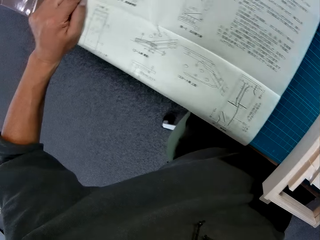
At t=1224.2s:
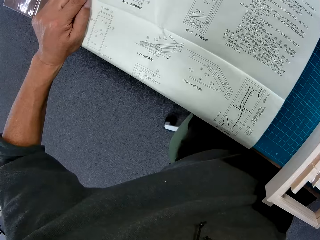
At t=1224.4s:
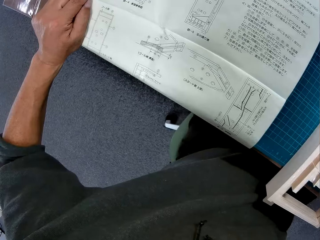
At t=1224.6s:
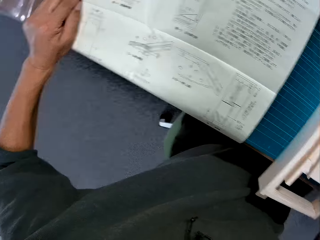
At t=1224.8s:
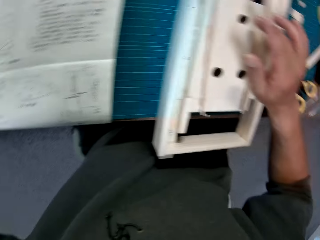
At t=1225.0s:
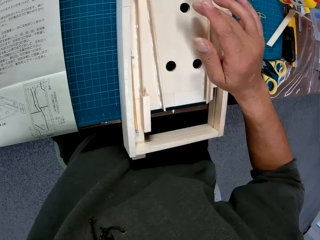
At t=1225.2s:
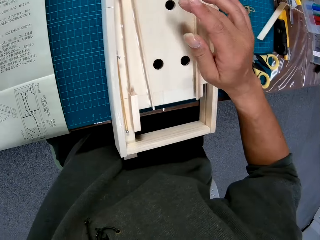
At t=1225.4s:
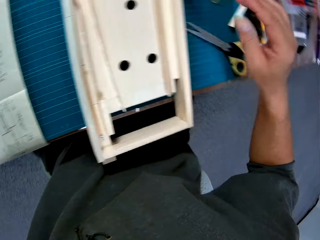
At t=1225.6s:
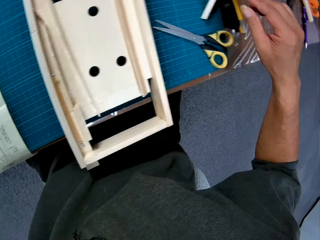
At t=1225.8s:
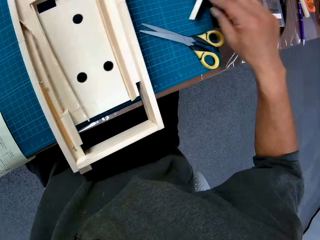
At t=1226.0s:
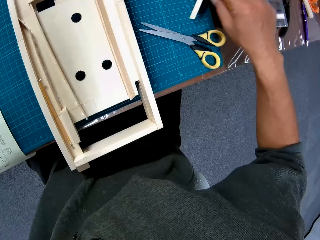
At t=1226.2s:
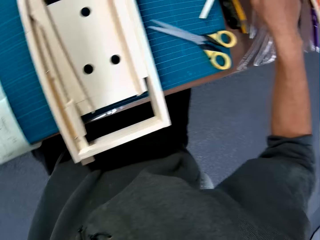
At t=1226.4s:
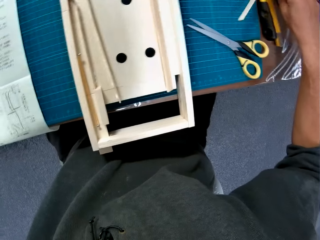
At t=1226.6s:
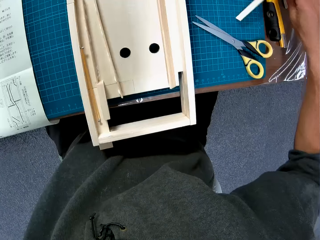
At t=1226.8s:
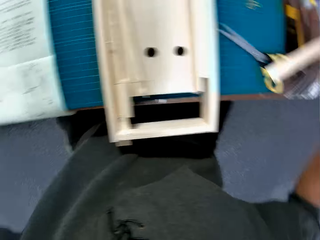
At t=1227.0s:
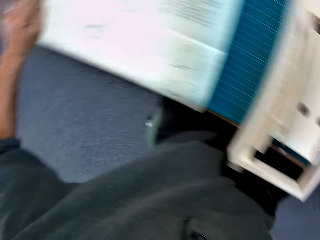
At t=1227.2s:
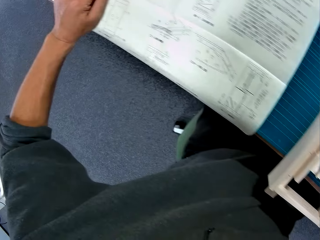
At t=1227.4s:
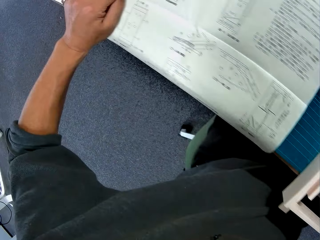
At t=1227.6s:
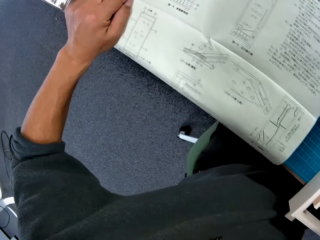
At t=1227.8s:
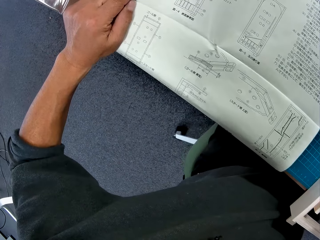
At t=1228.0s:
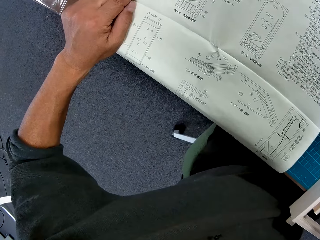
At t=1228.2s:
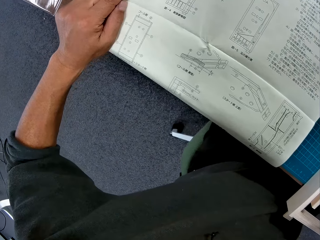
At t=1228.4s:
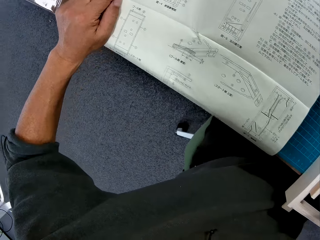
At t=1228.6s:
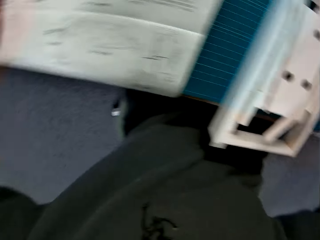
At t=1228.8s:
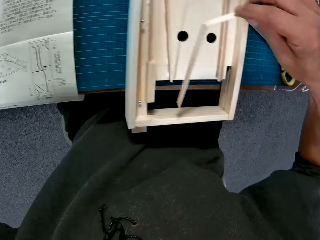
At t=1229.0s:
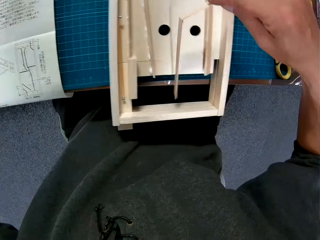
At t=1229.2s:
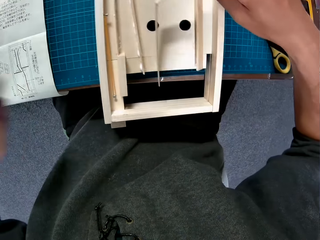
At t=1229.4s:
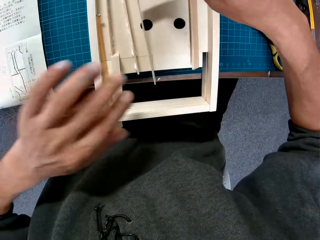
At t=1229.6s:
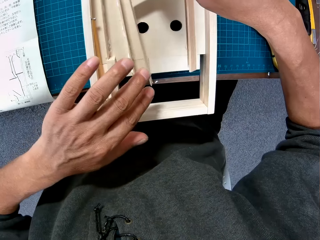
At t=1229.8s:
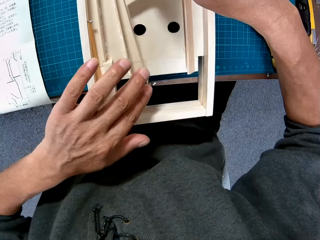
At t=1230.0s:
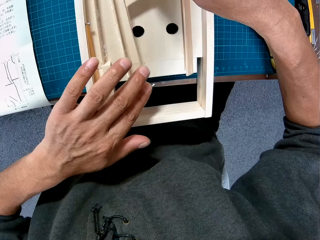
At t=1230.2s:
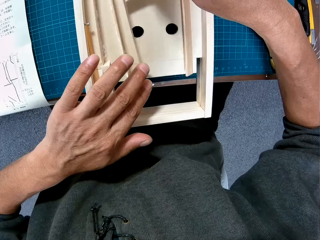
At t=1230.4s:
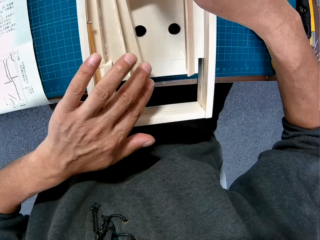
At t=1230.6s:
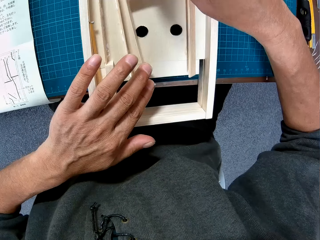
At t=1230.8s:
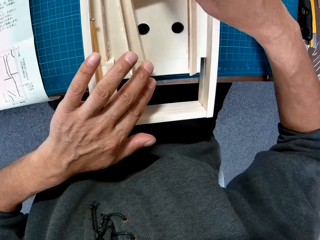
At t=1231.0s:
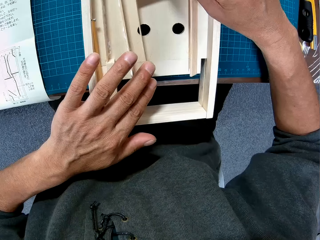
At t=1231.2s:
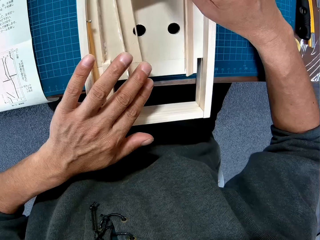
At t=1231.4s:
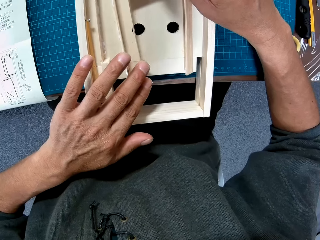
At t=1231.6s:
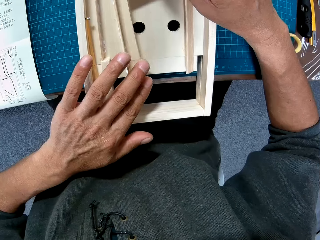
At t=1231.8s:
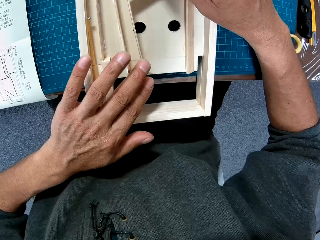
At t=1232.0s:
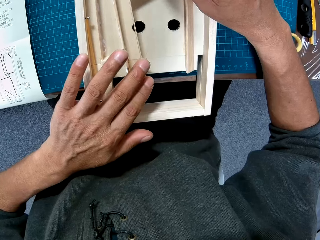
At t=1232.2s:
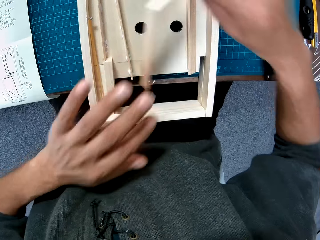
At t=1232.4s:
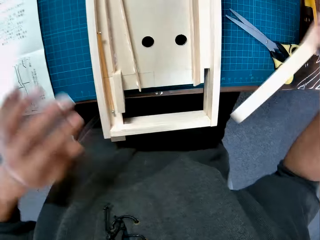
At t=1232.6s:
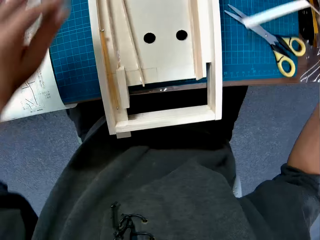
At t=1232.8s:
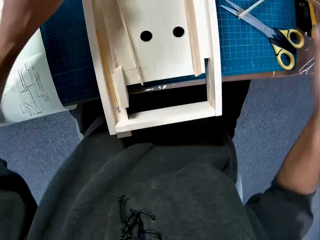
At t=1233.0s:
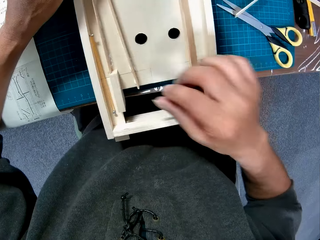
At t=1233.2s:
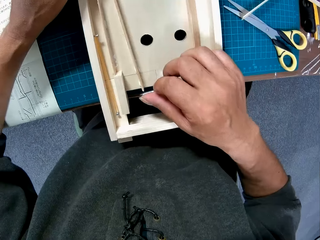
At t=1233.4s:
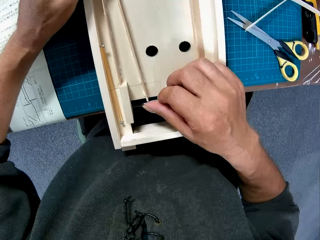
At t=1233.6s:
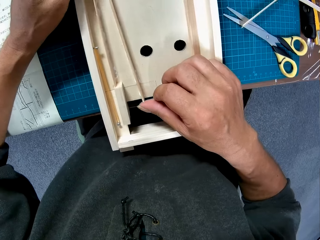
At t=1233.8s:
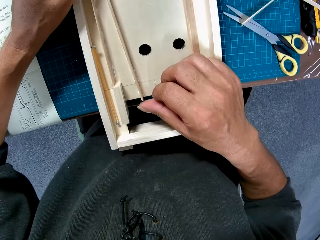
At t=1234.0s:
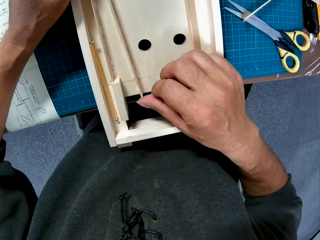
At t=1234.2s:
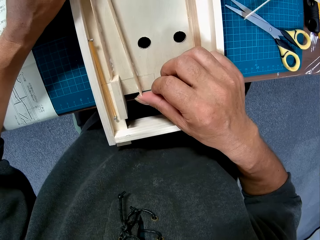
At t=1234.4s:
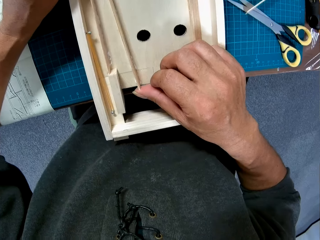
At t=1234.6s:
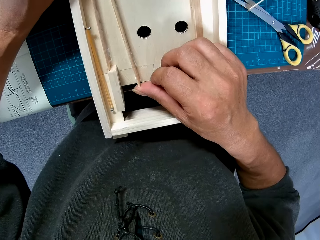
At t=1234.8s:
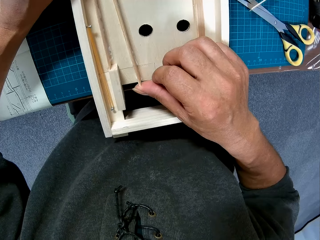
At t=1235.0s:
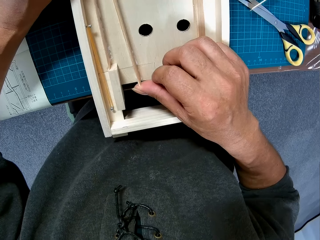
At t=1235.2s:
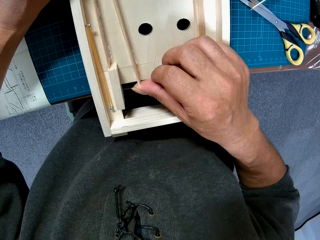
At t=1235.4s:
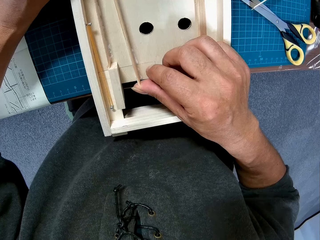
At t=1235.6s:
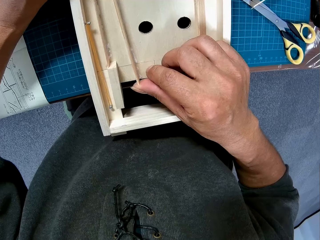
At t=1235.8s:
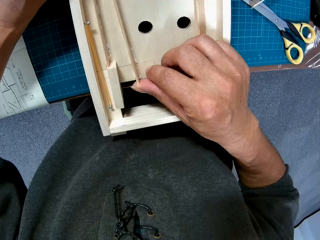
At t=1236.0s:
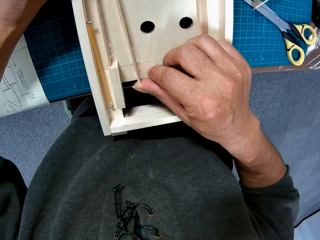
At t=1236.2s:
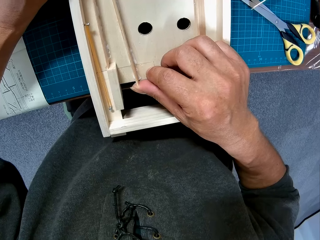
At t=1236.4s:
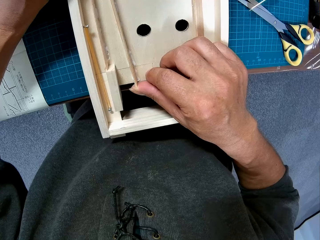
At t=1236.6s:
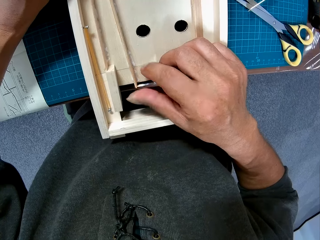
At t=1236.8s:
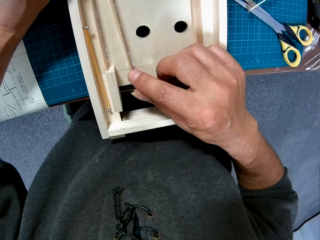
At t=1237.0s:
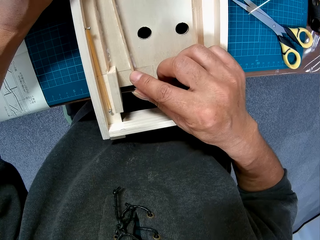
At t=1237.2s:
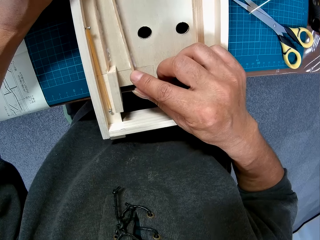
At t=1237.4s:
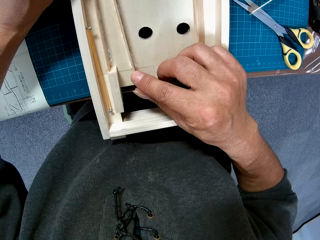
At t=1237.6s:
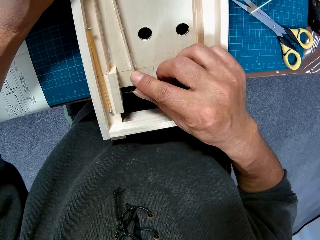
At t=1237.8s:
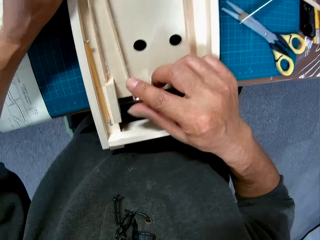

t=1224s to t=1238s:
The camera wearer points at a paperboard or wooden model on a cutting mat. He picks up a piece of wood or paperboard from the table with his right hand. He looks at a piece of paper manual on the table. He adjusts the piece of paperboard on the paperboard model. He places the piece of wood in the wooden model with both hands. He drops the piece of wood on the table. He picks up a piece of paperboard from the paperboard model. He adjusts a piece of wood in the wooden model with both hands.

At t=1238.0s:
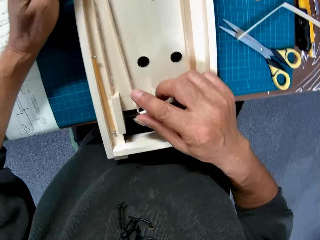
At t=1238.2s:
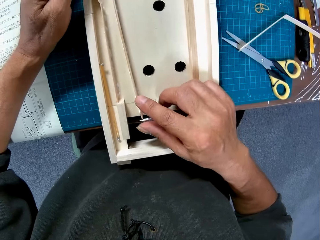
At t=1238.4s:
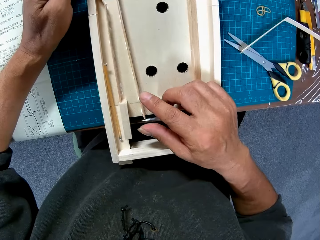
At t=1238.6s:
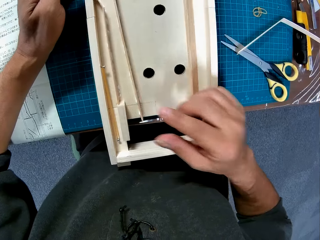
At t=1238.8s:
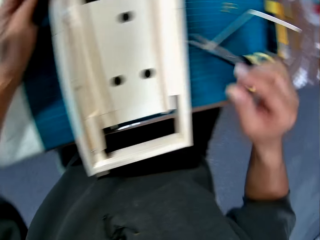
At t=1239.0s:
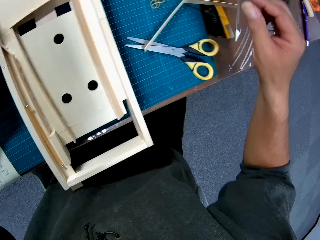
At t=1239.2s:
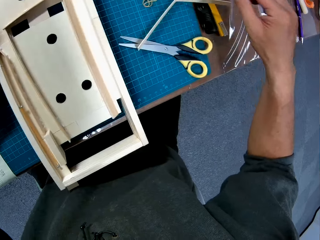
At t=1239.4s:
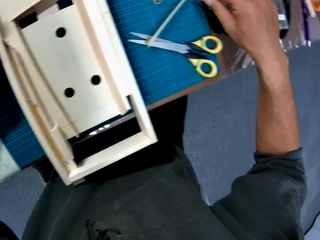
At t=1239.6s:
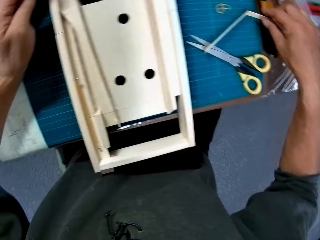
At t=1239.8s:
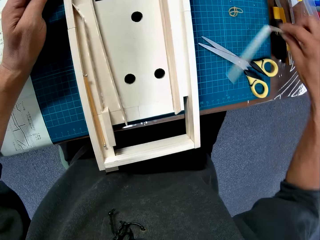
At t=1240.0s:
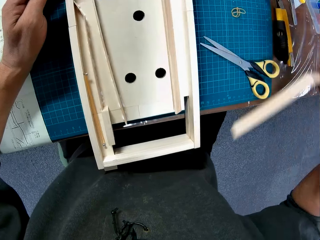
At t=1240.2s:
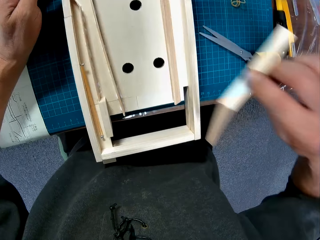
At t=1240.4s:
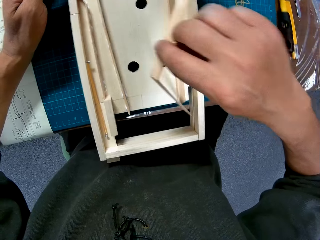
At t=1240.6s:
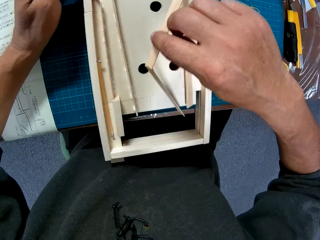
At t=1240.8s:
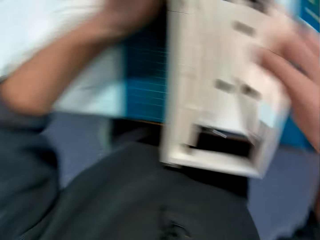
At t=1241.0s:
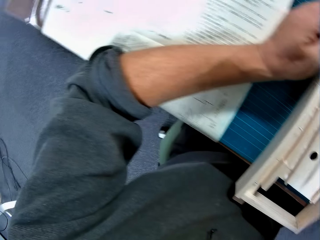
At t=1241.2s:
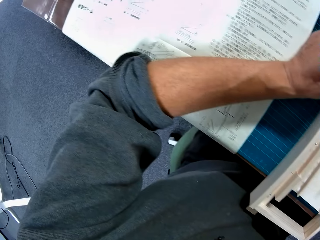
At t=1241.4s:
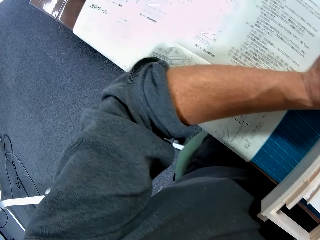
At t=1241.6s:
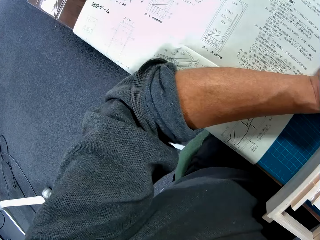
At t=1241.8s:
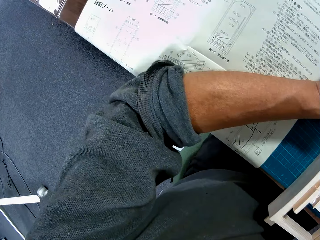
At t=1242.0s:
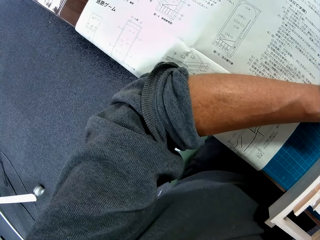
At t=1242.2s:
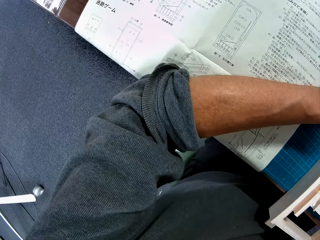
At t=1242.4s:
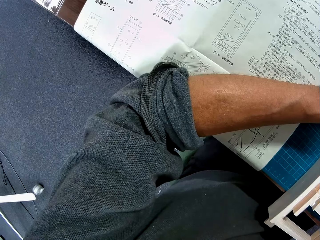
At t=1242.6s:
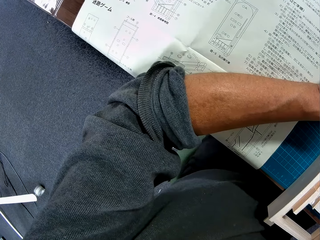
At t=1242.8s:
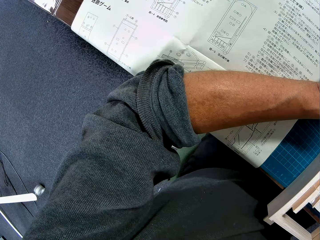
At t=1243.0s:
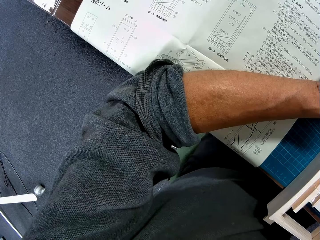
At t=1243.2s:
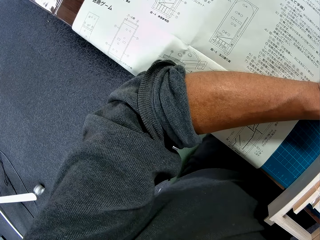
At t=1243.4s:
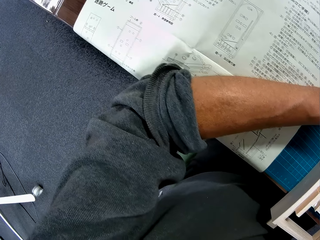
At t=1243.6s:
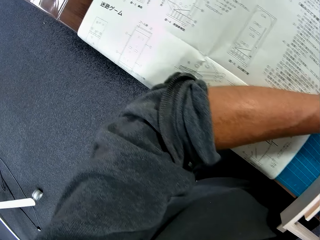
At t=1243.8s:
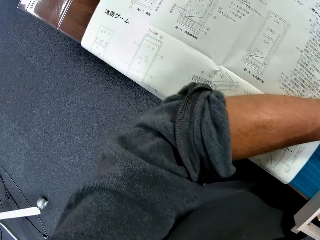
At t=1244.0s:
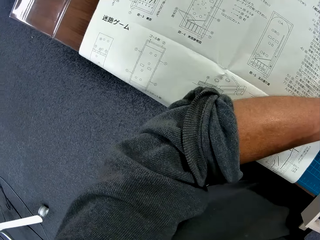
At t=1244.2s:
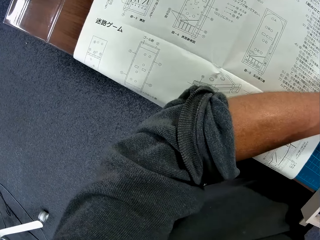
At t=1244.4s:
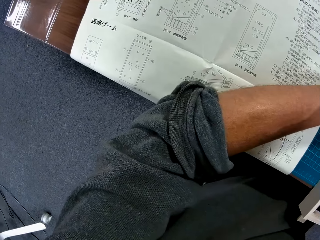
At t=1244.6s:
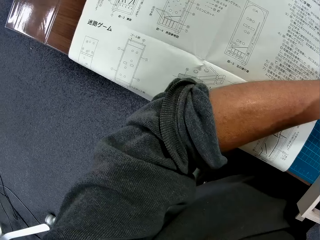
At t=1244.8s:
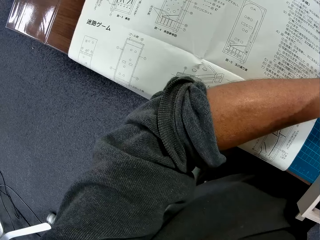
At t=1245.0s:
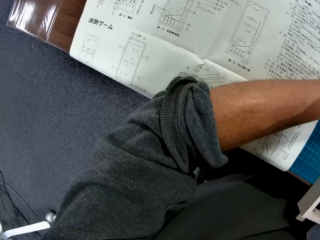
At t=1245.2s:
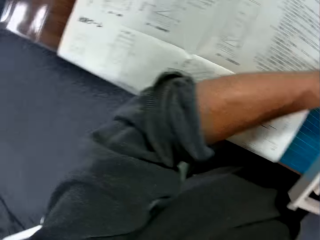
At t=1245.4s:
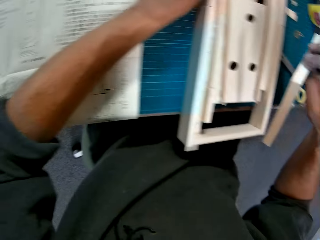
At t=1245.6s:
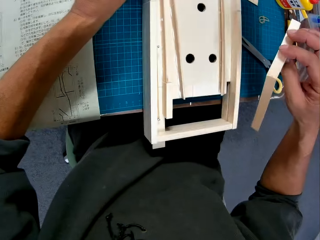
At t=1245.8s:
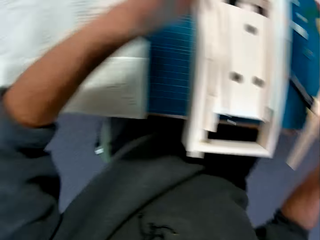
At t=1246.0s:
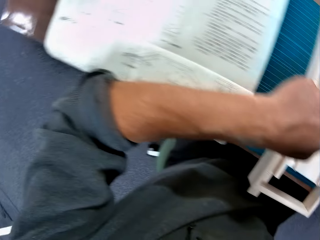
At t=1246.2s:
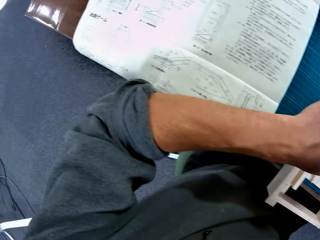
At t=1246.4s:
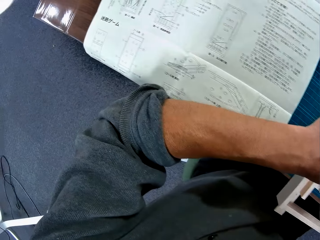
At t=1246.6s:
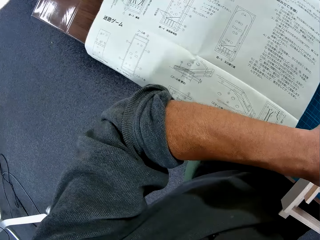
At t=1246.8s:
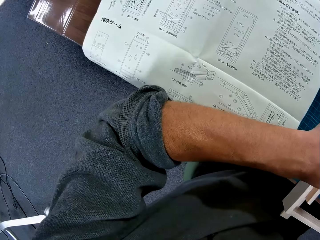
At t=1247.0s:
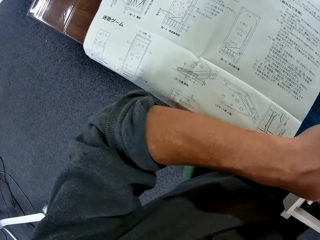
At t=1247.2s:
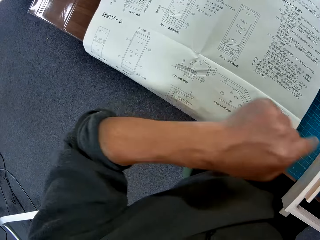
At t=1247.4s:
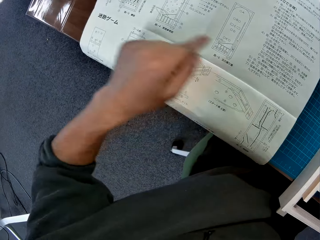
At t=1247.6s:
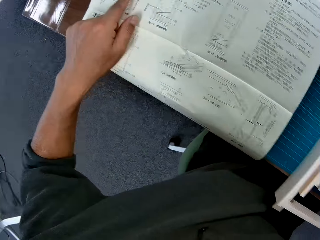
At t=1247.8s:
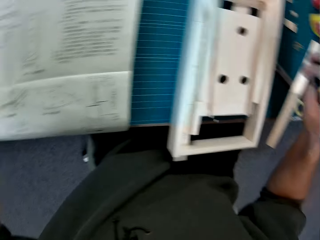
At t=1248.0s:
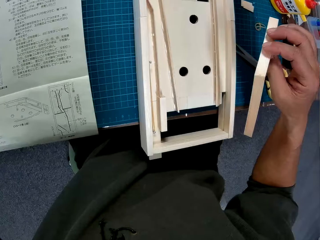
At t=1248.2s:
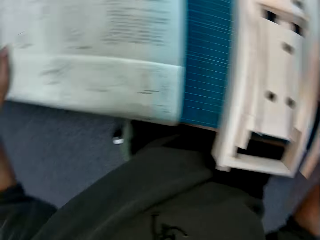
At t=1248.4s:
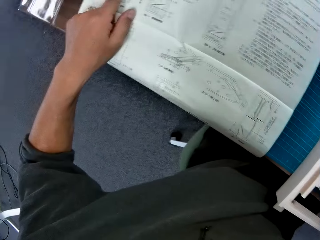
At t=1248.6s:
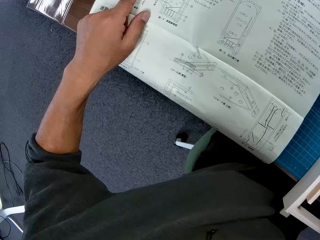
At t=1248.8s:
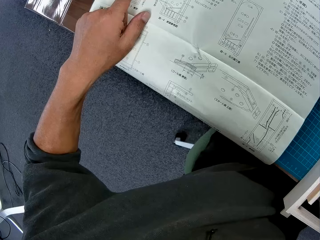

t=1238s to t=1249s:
The camera wearer picks up a piece of wood from the table with his right hand. He looks at a piece of paper manual on the table.
